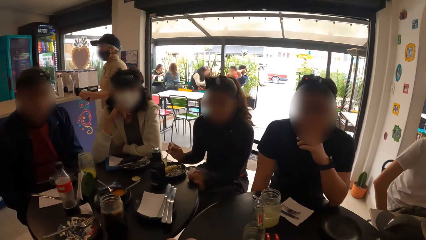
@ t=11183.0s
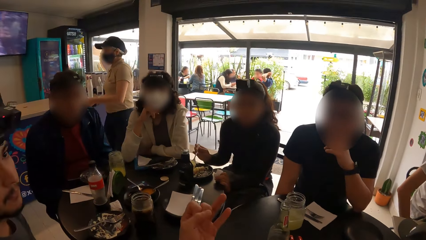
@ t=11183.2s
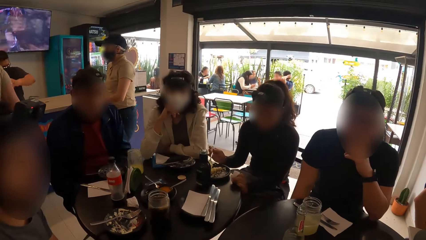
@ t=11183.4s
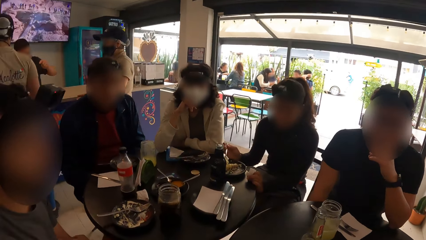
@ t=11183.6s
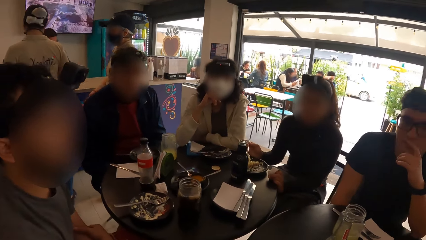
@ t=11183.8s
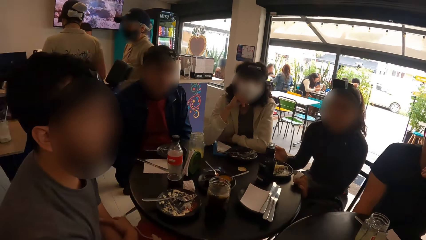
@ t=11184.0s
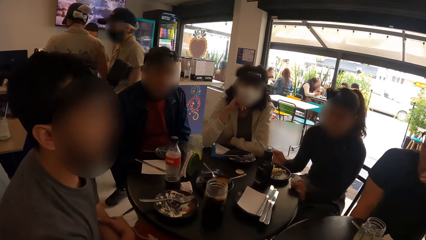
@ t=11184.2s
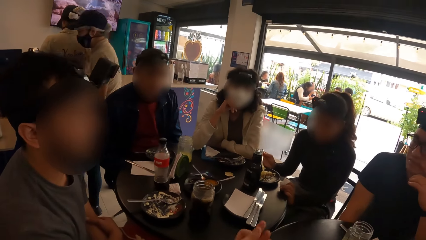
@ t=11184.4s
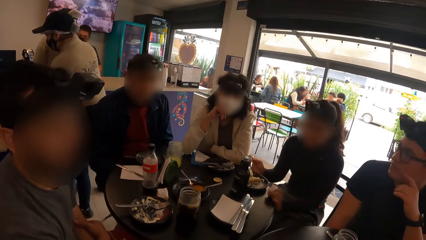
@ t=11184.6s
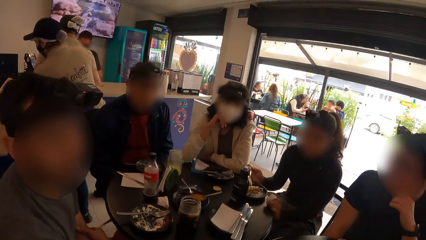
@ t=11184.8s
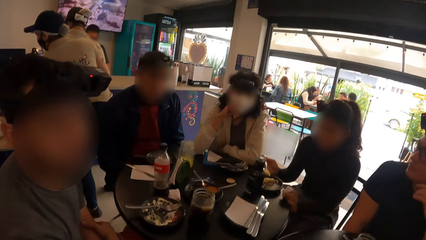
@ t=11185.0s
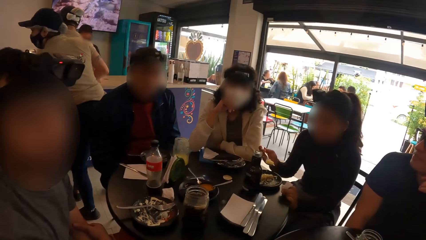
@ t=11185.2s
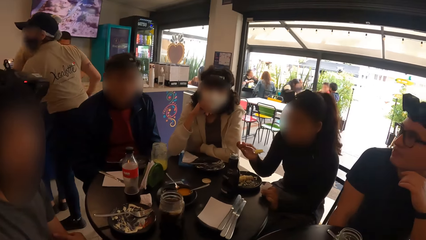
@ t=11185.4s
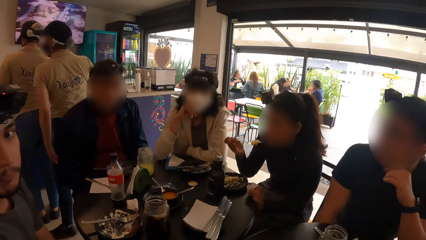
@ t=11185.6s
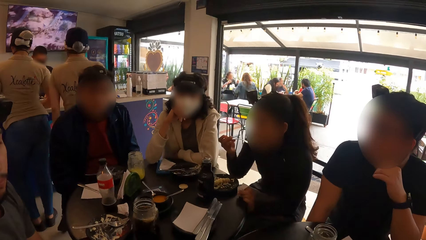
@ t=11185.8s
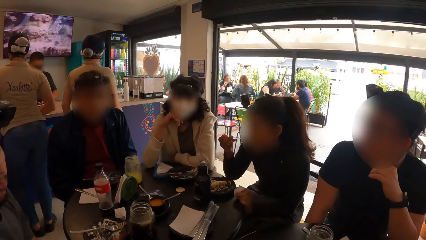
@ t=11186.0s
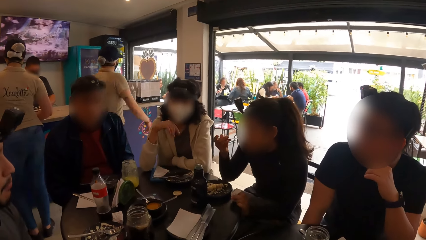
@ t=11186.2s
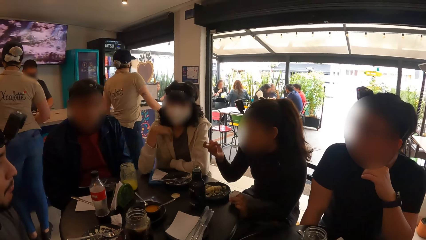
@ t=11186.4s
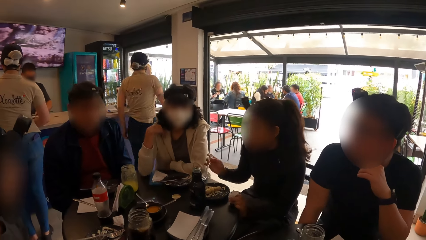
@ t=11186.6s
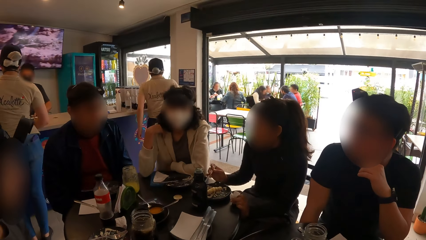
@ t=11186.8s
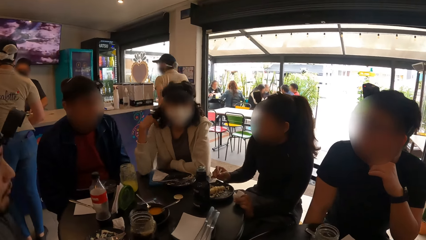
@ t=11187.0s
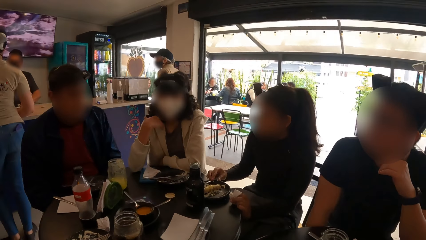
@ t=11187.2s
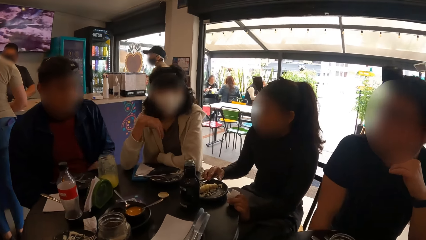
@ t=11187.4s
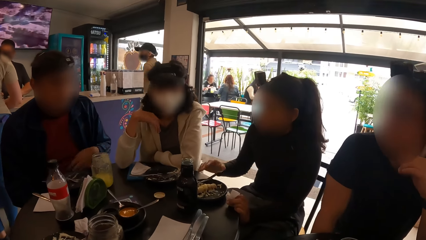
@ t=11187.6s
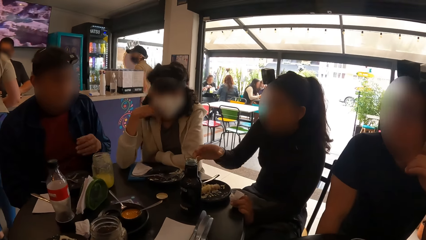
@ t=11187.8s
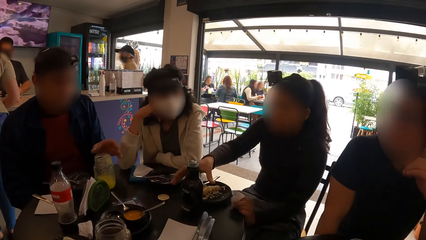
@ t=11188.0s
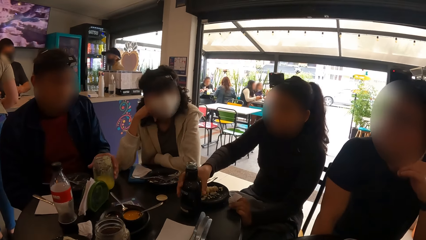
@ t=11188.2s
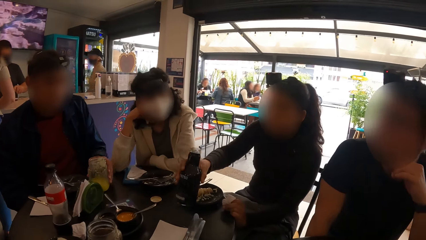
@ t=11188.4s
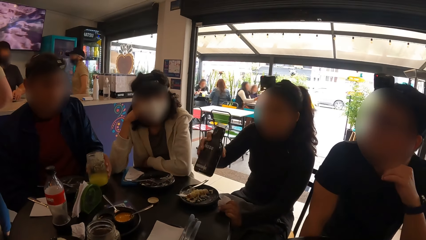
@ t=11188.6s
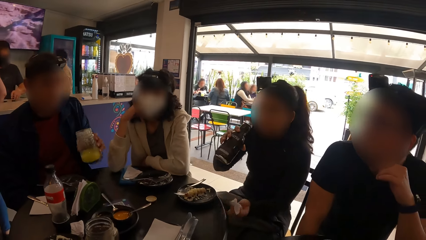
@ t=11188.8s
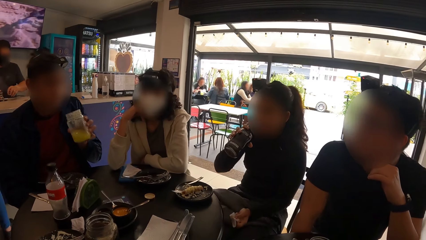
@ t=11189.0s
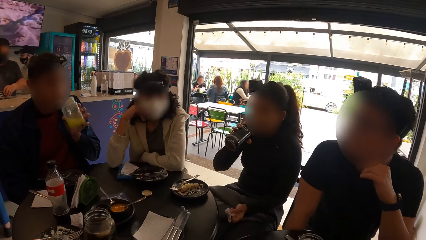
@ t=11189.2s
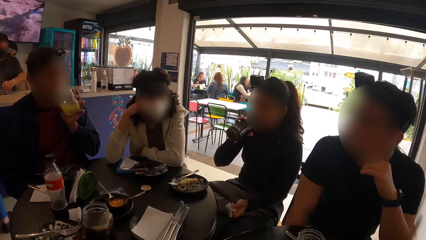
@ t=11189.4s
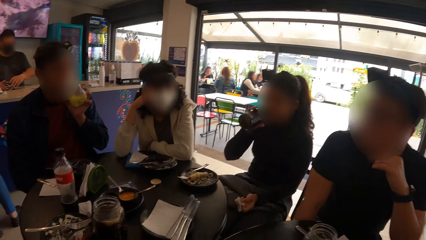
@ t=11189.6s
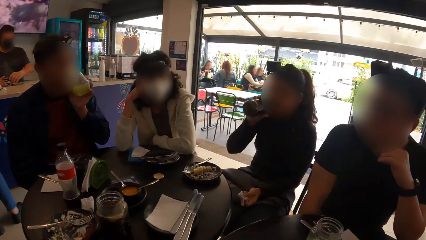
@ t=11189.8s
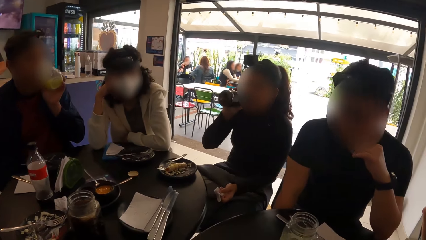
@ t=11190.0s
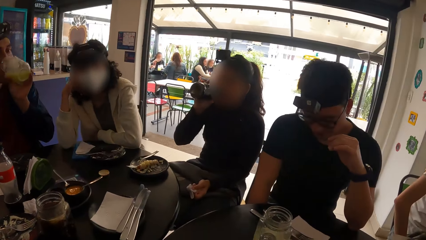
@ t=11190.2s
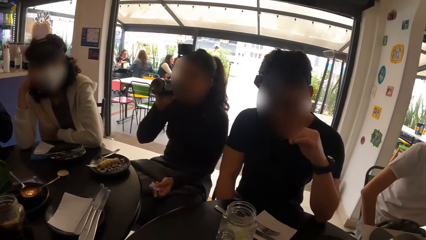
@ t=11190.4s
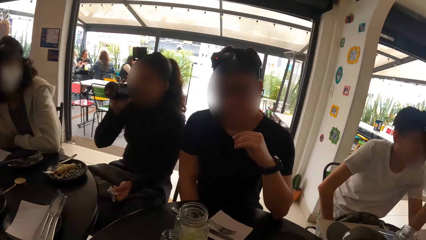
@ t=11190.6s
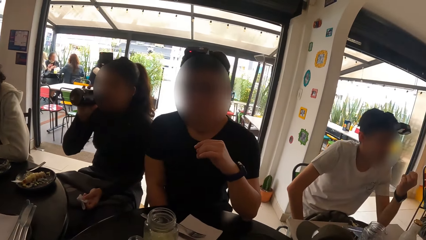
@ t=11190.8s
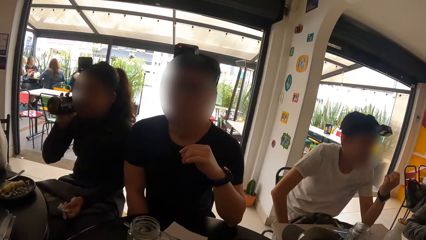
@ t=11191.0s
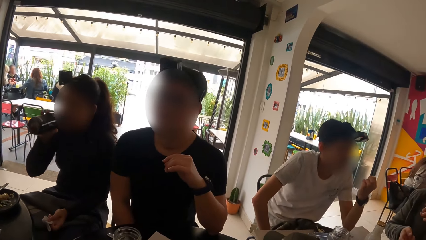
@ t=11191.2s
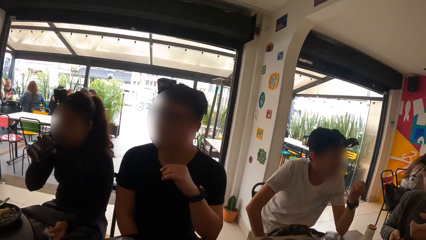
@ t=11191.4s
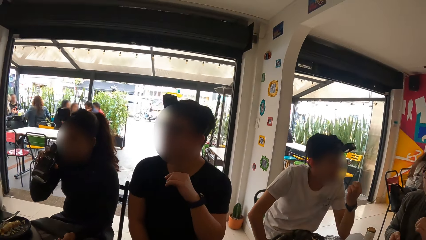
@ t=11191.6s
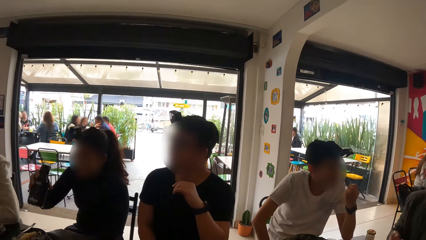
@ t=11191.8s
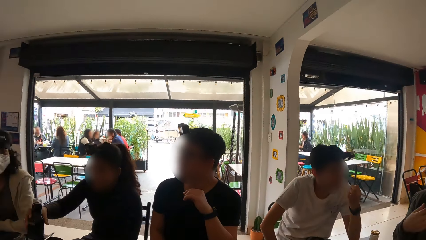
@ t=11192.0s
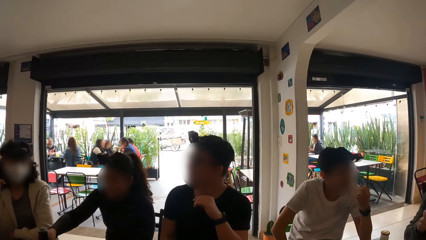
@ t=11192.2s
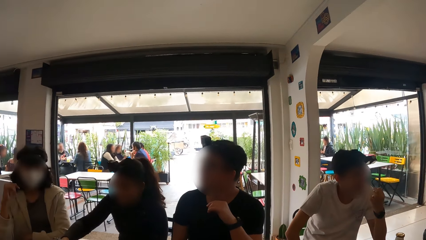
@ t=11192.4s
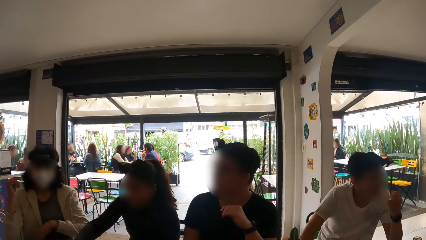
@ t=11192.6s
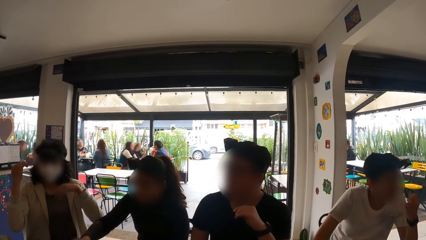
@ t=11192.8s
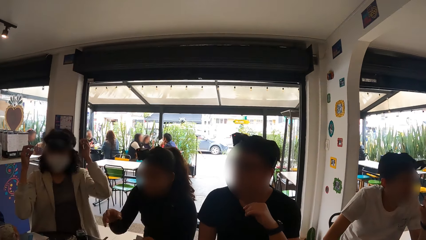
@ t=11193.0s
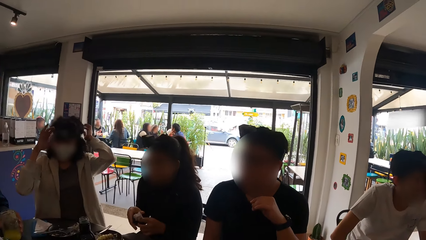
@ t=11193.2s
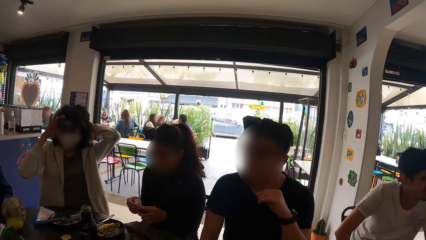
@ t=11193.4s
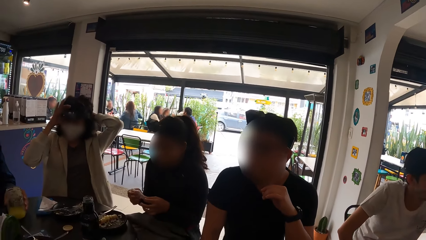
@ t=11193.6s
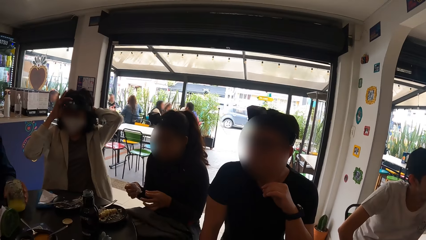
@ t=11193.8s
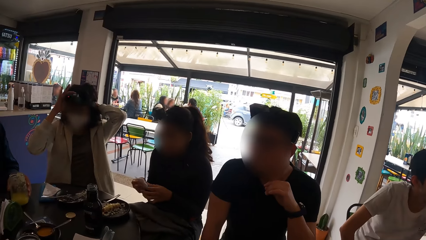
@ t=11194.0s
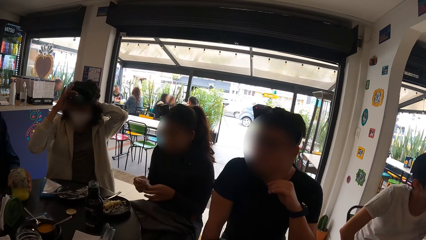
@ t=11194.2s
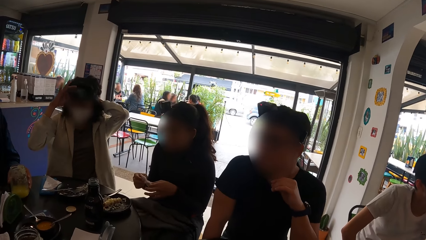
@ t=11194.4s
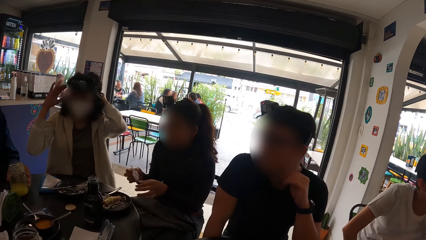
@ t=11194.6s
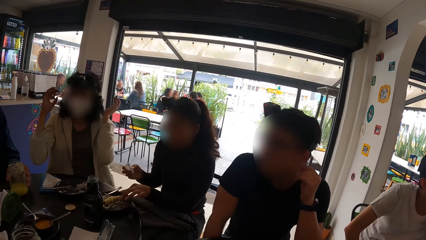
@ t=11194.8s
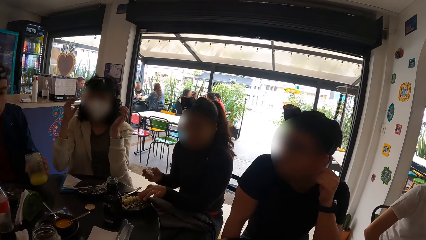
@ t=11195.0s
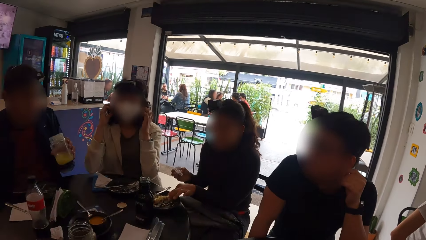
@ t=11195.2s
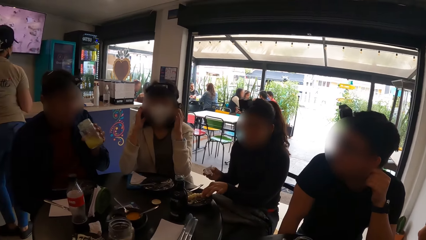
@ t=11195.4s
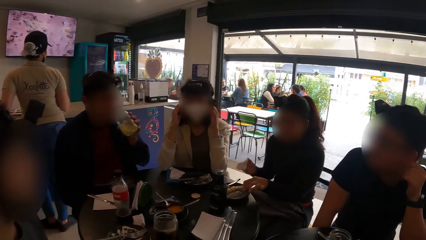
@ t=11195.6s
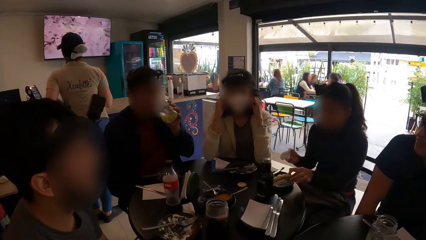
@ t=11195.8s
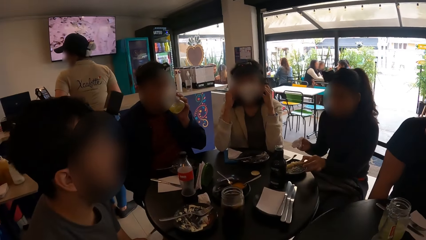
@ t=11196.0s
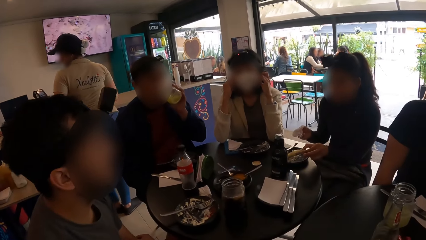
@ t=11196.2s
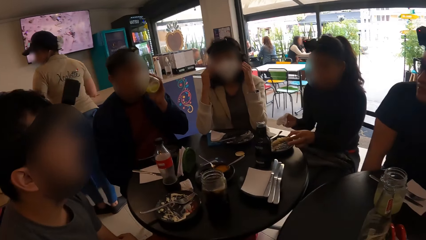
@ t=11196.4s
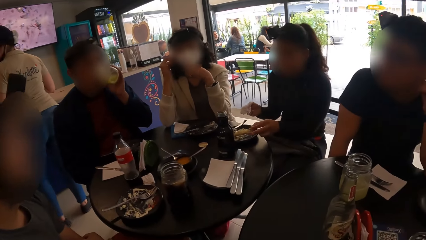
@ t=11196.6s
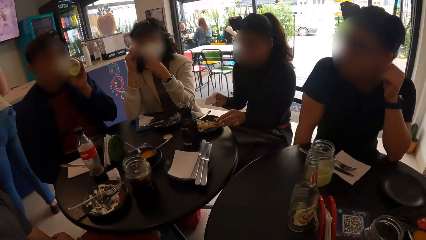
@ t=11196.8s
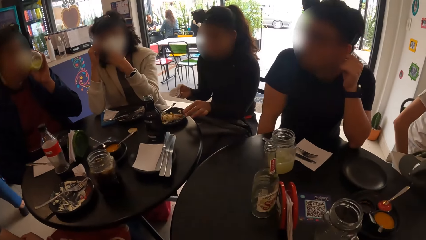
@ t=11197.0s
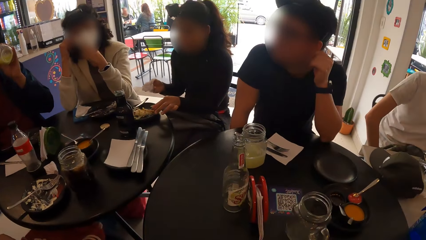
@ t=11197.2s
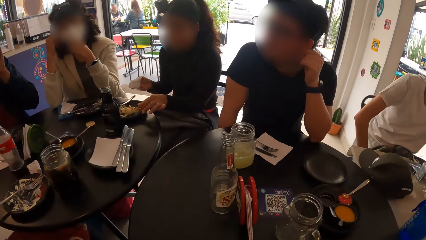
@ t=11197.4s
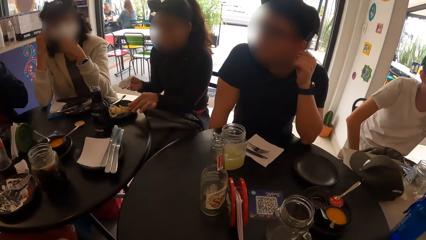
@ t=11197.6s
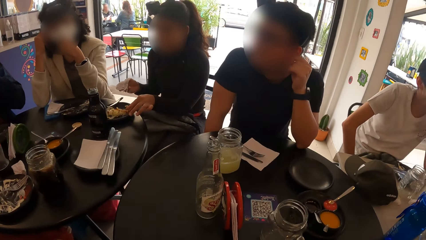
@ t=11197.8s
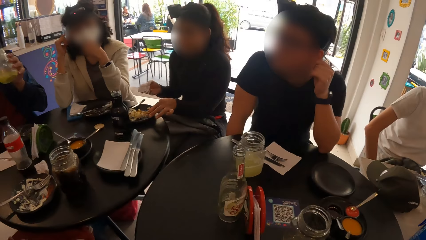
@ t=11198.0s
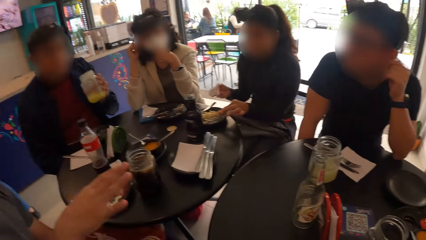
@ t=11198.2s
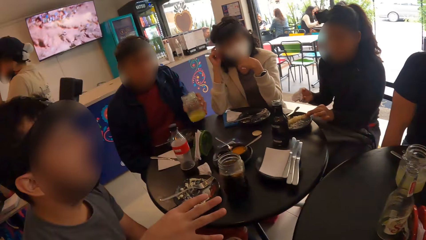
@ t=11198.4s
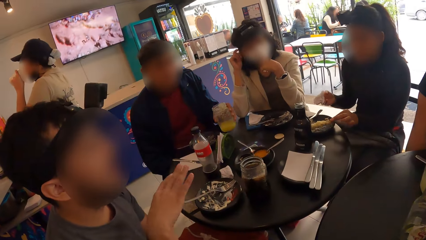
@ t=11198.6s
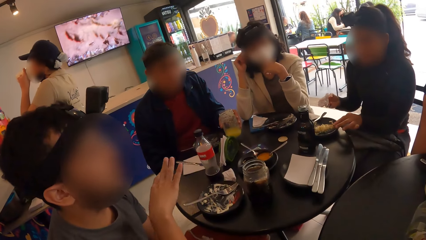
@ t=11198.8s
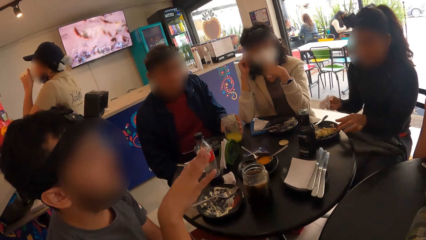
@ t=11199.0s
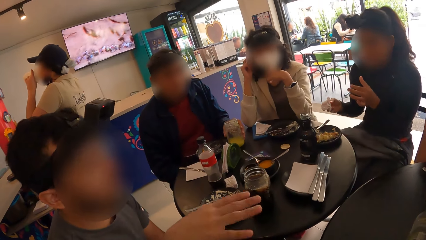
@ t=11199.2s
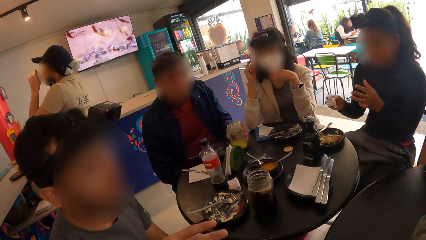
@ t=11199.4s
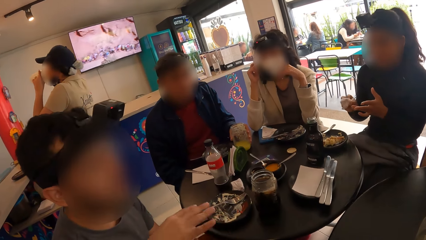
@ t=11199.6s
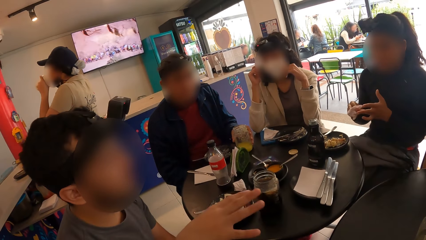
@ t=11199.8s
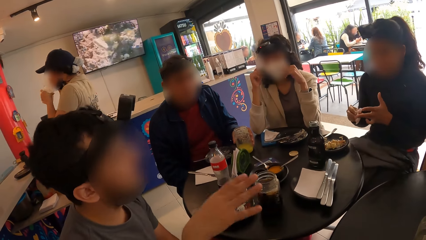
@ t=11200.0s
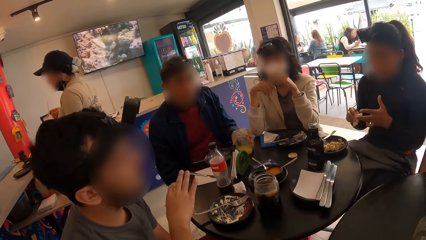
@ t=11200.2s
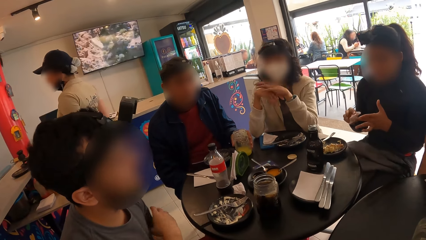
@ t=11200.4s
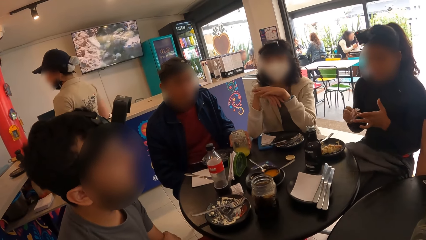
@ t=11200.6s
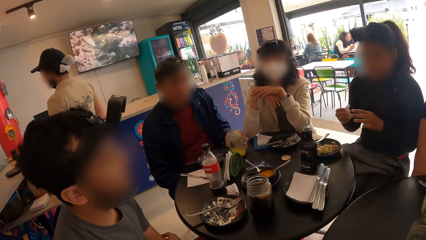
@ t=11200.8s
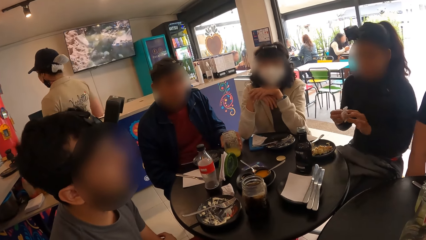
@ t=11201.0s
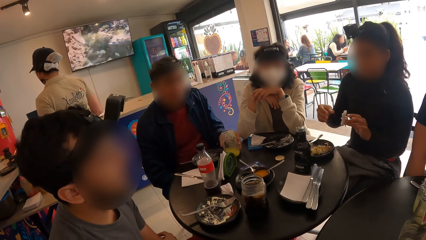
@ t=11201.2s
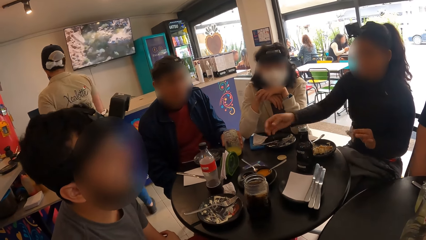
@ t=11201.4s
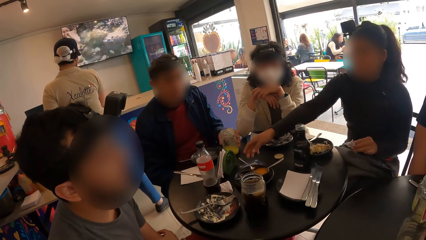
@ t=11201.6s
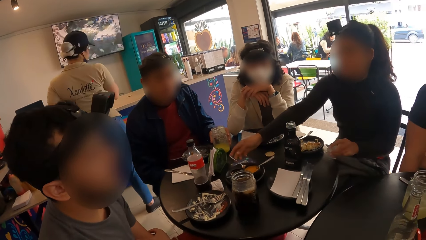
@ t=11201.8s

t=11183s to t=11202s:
The camera wearer gestures to a man. A woman puts food in her mouth with the fork in her right hand, drops the fork in her right hand into the plate on the table, and picks the bottle of water from the table with her right hand. The man picks the container of juice from the table with his left hand. The woman drinks from the bottle of water in her right hand. The man drinks from the container of juice in his left hand. The woman passes a serviette from her left hand to her right hand. Another woman adjusts the camera band on her head with her hands. The first woman touches the food in the plate with her left hand. The man picks the container of juice from the table with his left hand, drinks from the container of juice in his left hand, and places the container of juice in his left hand on the table. The first woman cleans her left hand with the serviette in her right hand.
